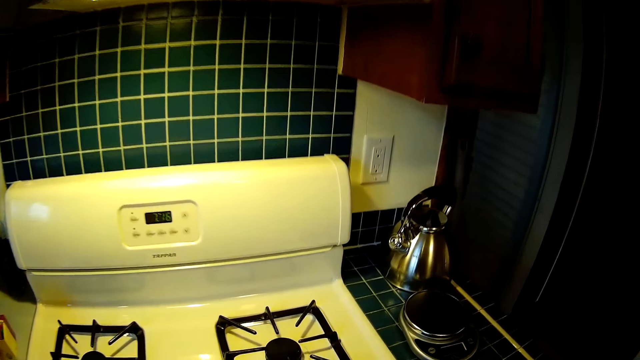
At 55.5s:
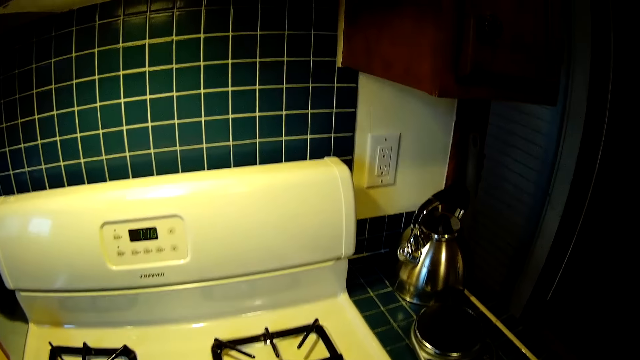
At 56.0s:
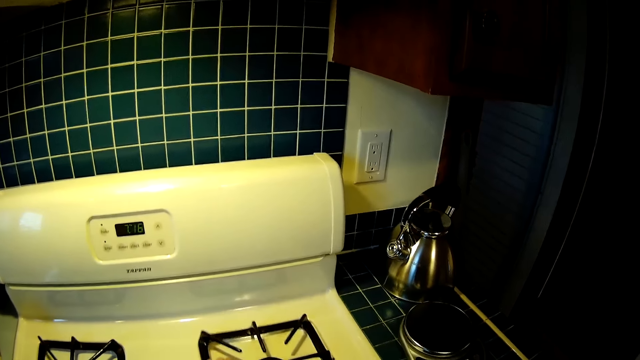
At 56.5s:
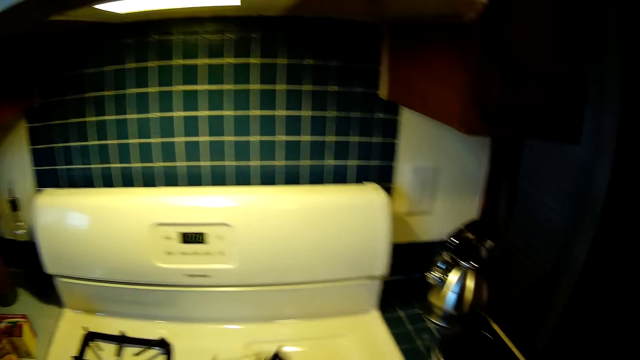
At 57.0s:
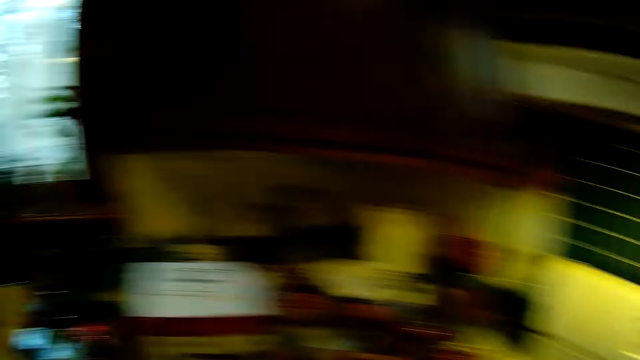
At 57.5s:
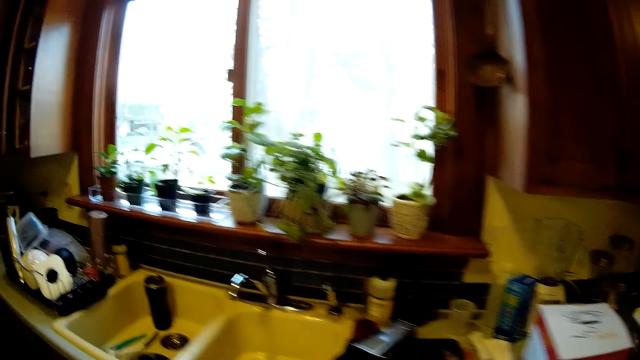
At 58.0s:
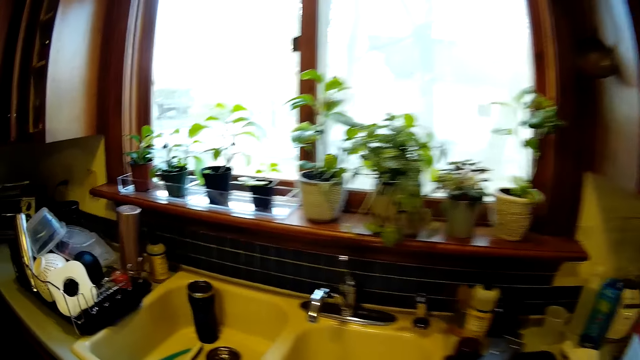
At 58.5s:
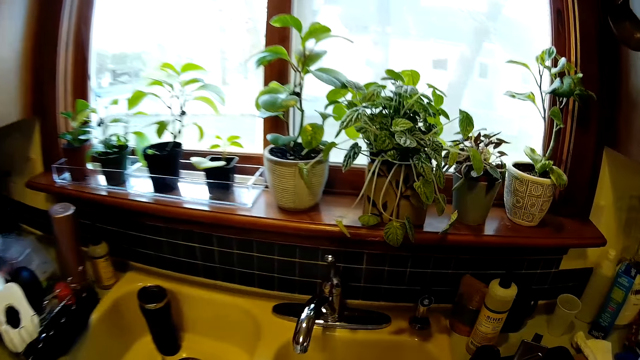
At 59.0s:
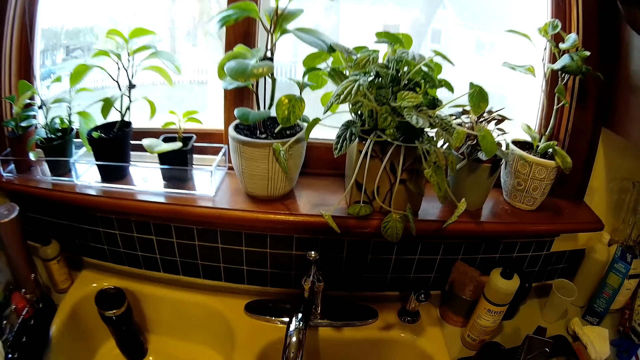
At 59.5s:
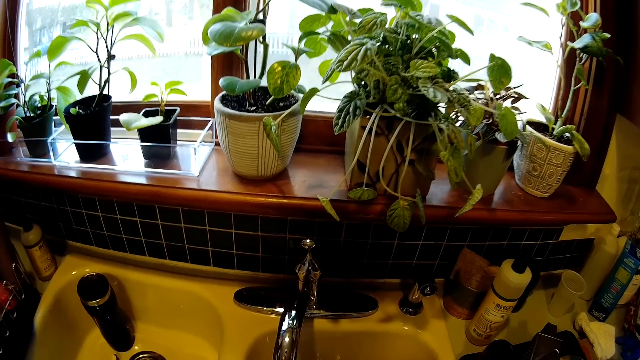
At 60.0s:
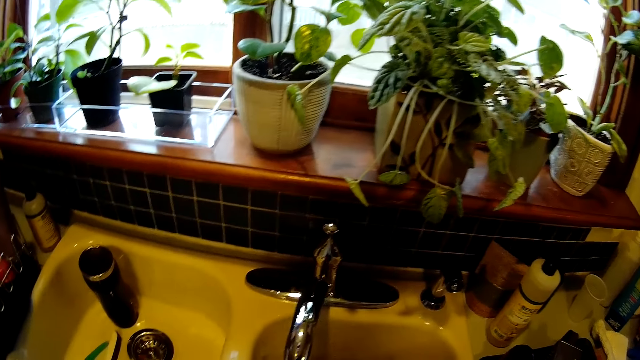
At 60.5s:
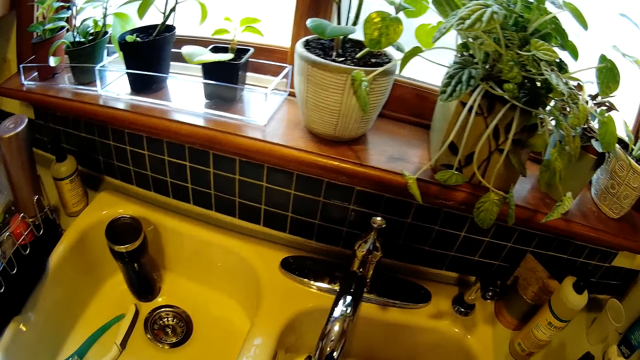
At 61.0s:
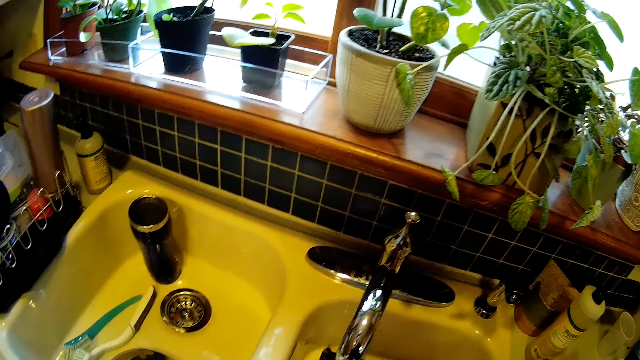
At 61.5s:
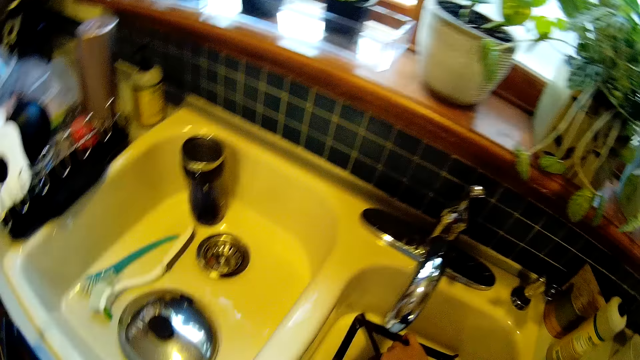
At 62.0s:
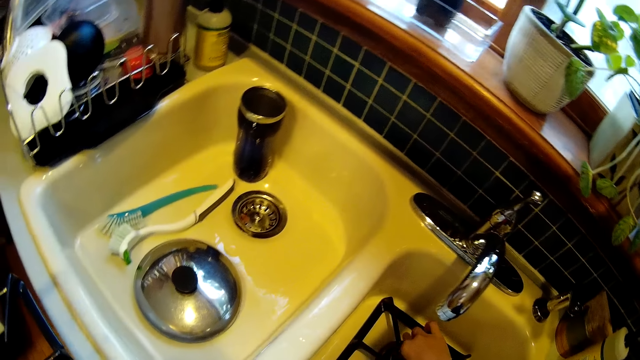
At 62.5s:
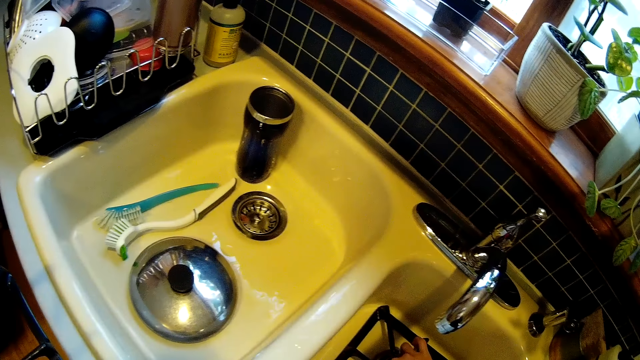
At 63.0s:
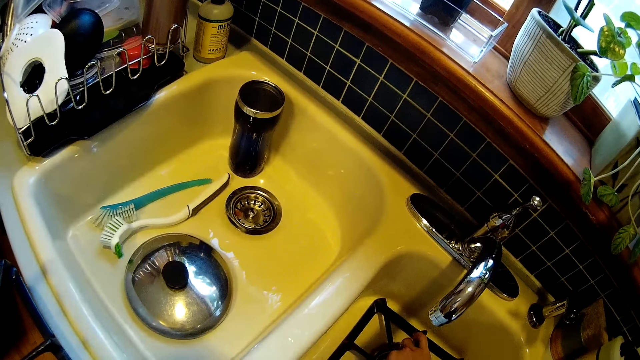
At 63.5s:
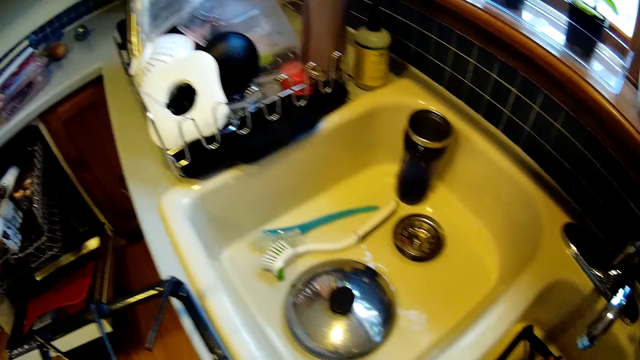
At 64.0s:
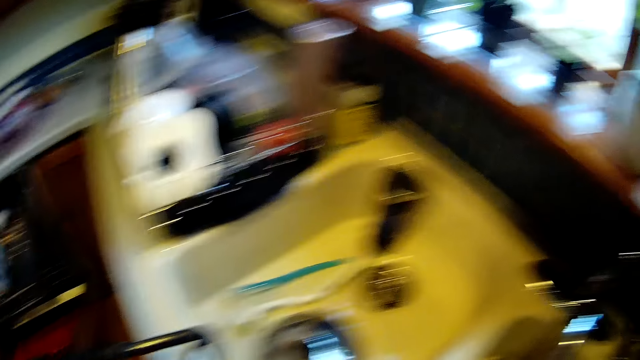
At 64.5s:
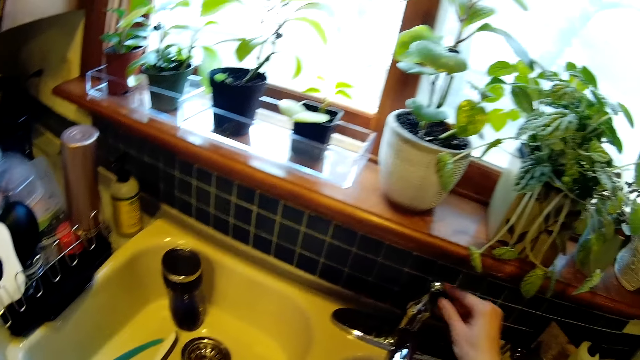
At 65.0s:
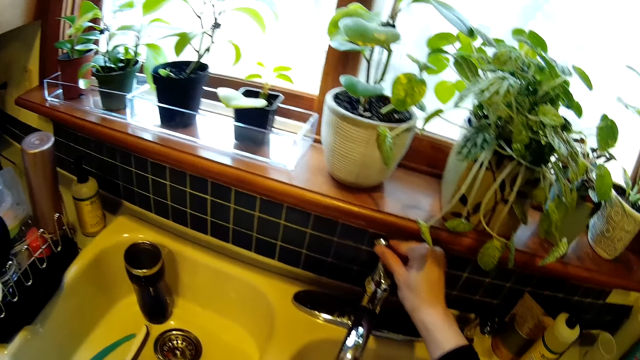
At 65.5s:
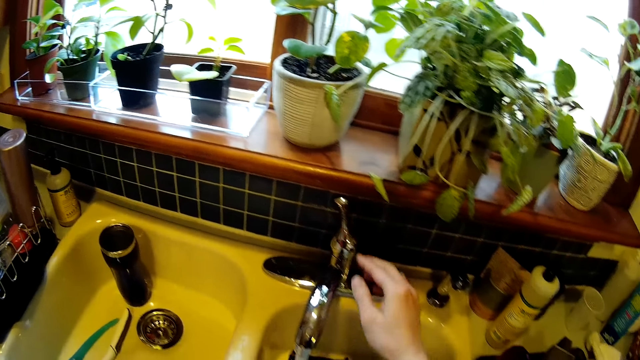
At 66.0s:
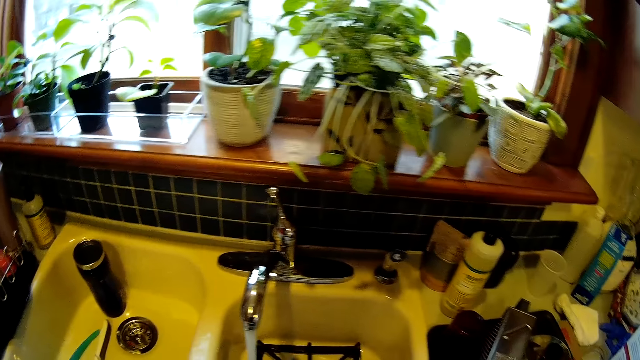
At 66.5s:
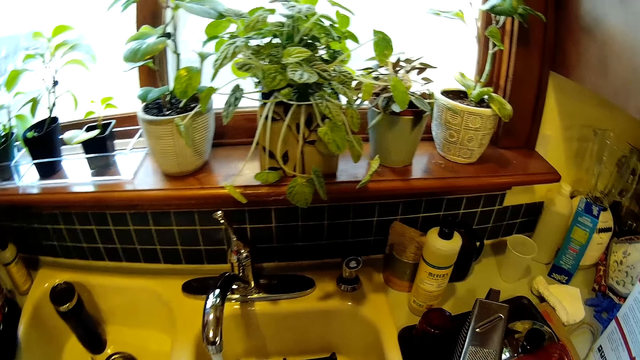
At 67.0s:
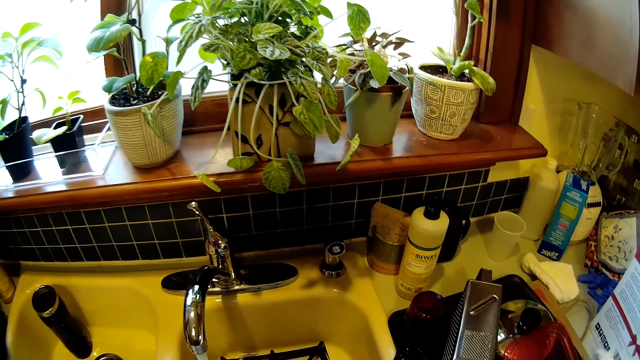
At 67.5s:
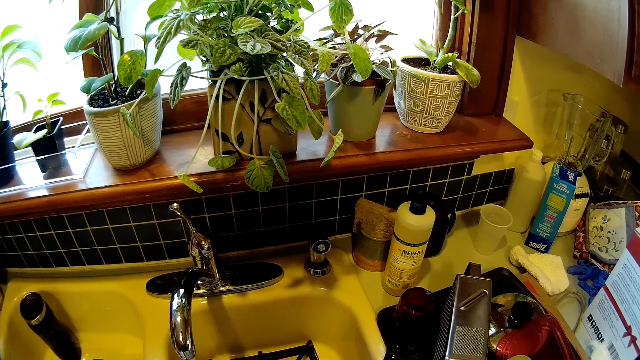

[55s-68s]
The camera wearer picks up a wok pan stand or iron grid from a gas cooker with her right hand. She walks towards a kitchen sink. She puts the iron grid in the sink. She carries the iron grid. She turns on a tap in the kitchen sink with her right hand.

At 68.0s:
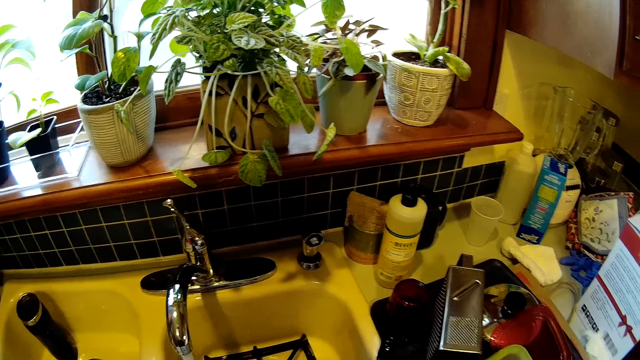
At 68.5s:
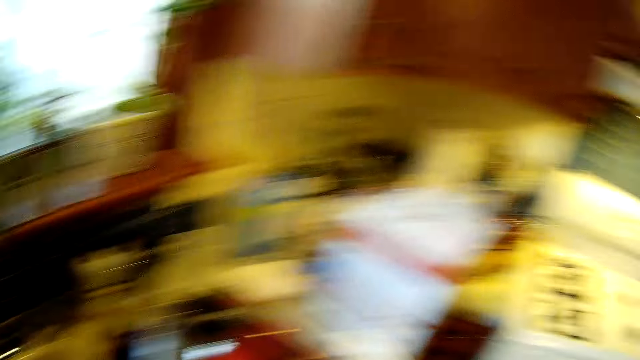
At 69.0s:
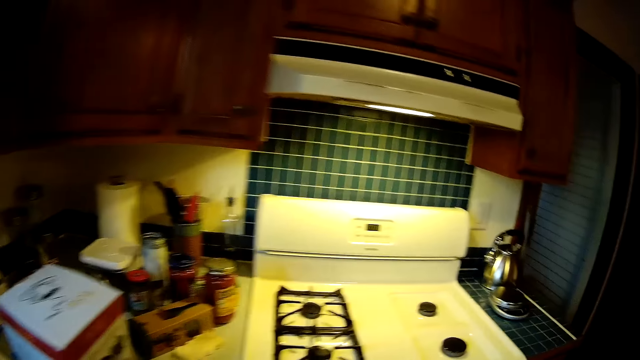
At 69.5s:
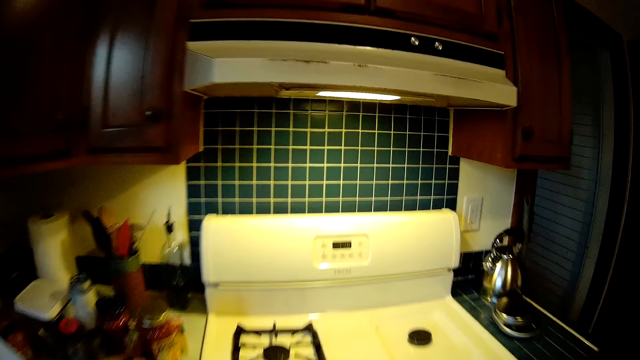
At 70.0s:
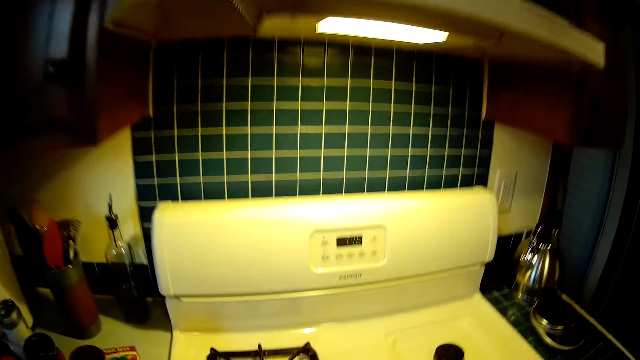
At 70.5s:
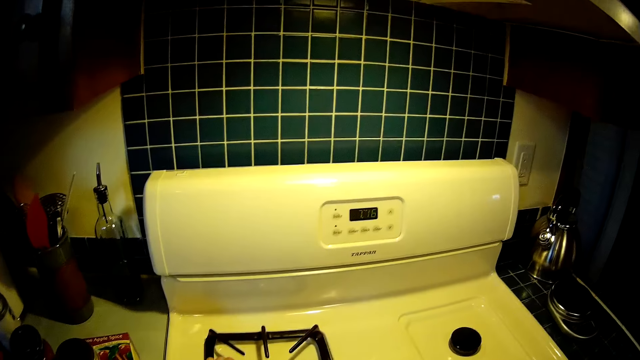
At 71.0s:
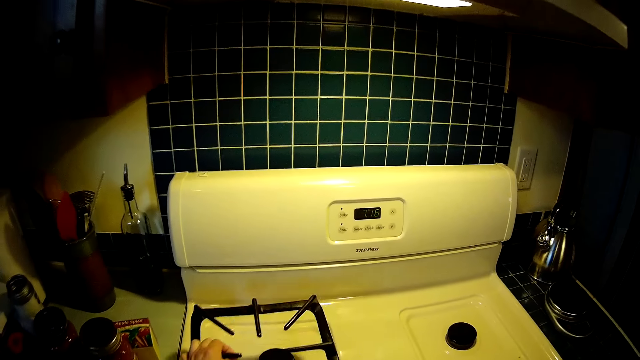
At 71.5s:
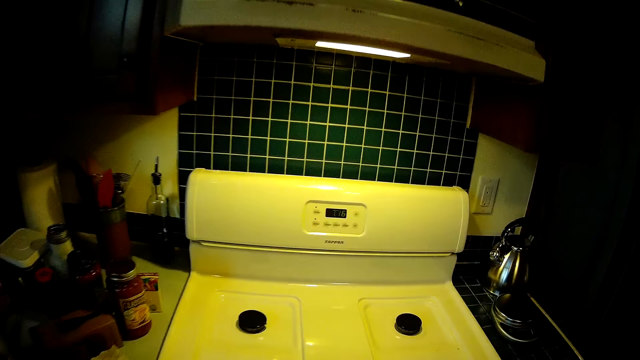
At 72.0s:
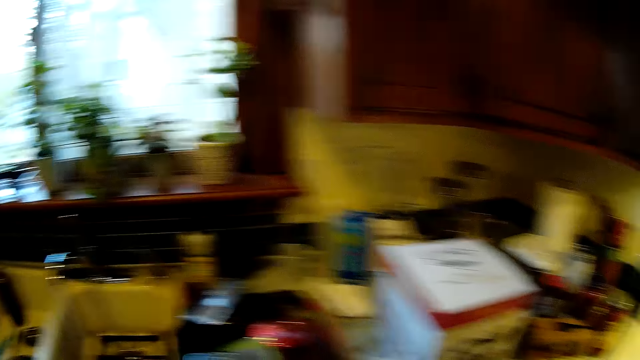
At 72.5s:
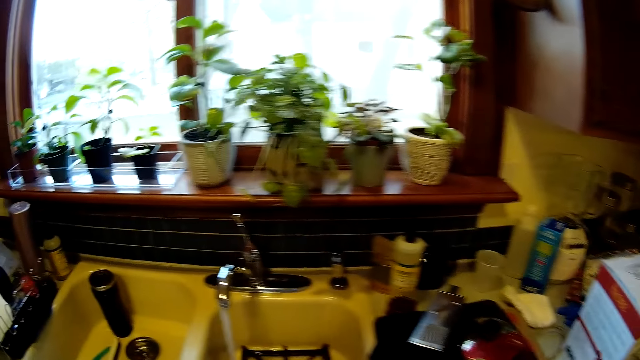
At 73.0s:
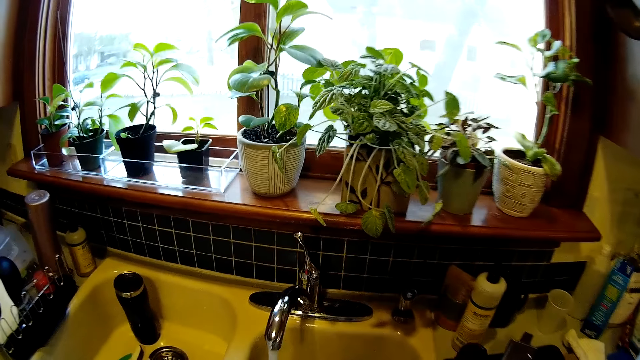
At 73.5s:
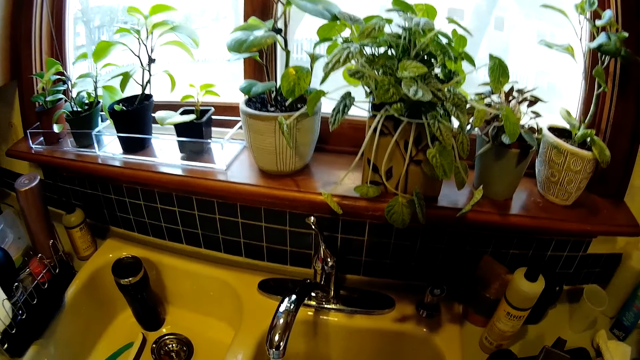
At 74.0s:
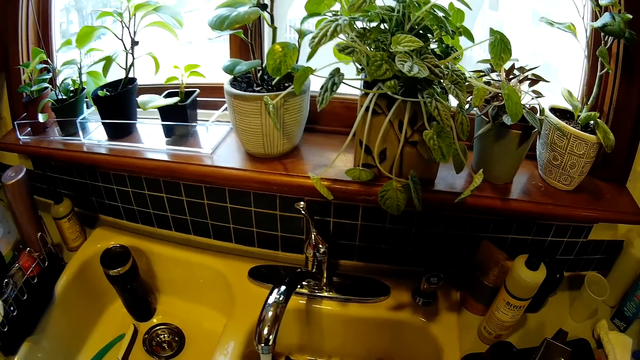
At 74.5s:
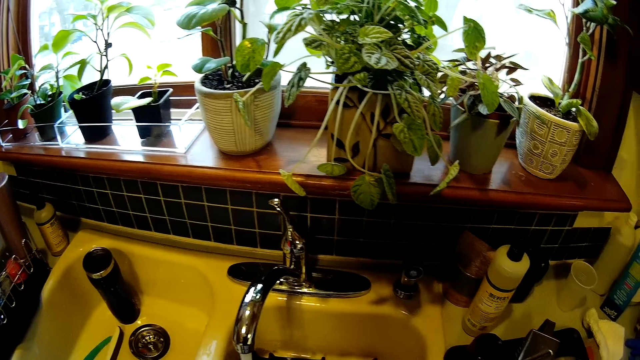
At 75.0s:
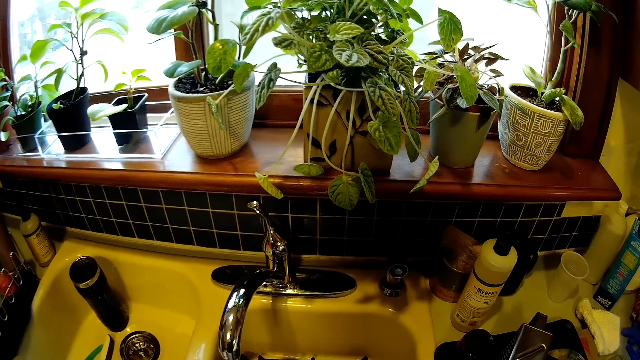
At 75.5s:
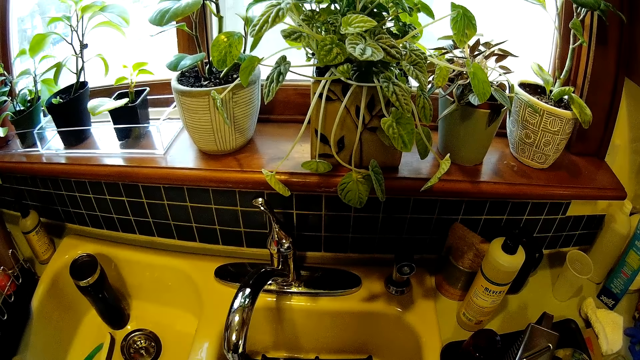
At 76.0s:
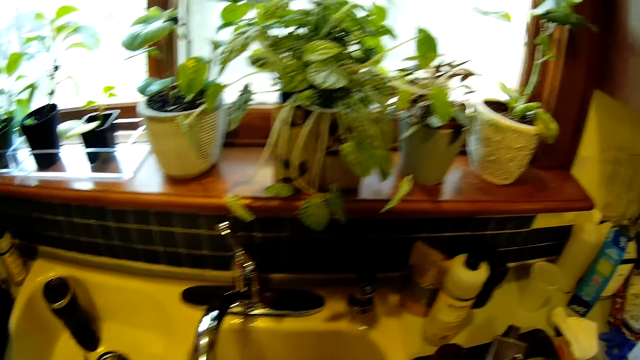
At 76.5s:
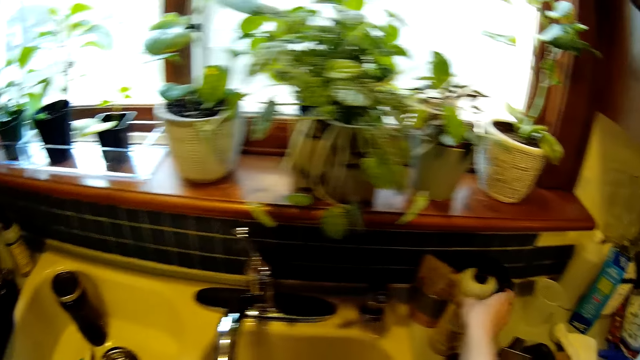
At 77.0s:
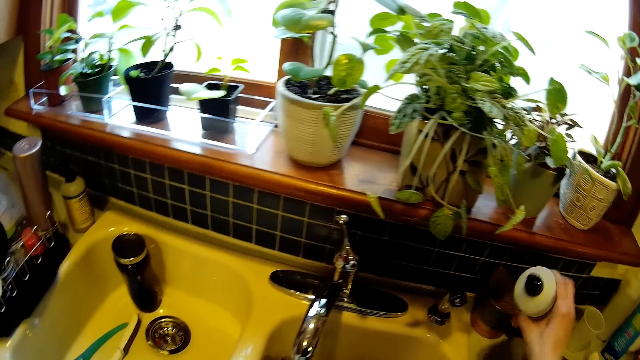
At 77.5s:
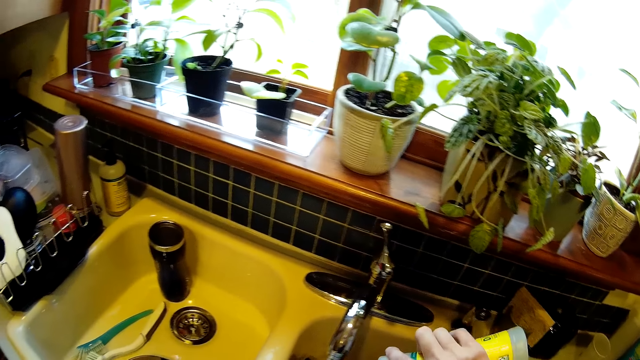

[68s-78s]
The camera wearer walks toward a gas cooker. She picks up a wok pan stand from the cooker with her left hand. She walks toward a sink. She picks up a soap container from the kitchen sink with her right hand. She pours soap from the soap container into the sink with her right hand.
